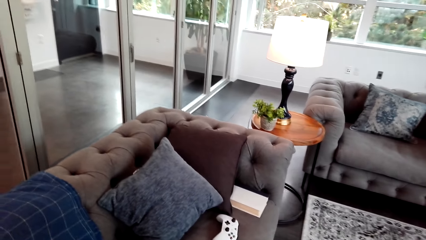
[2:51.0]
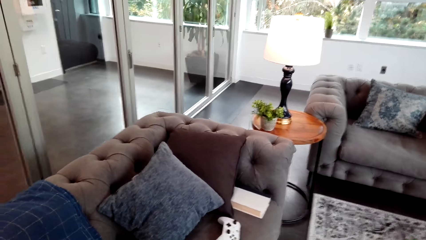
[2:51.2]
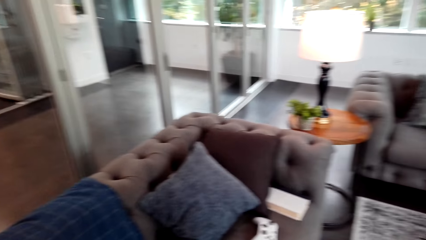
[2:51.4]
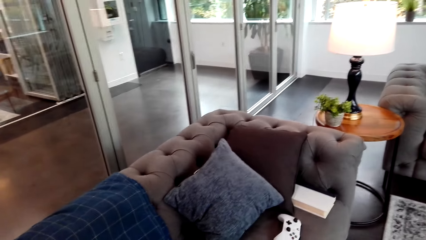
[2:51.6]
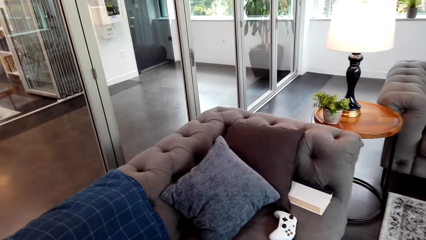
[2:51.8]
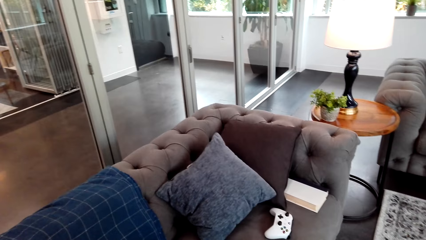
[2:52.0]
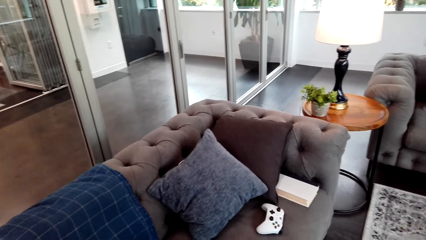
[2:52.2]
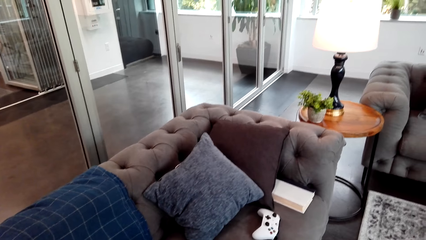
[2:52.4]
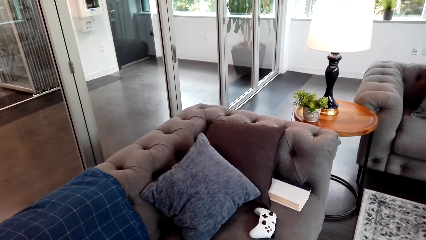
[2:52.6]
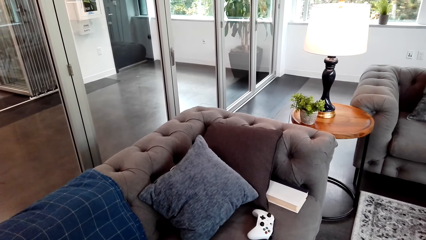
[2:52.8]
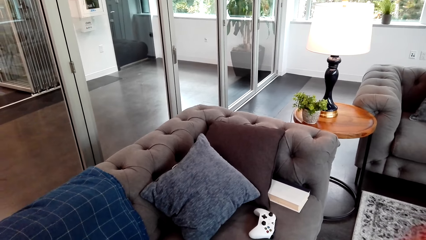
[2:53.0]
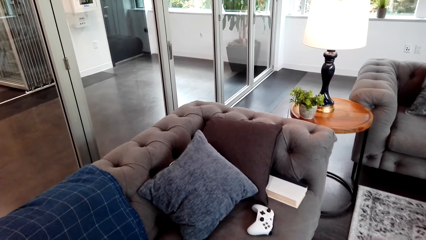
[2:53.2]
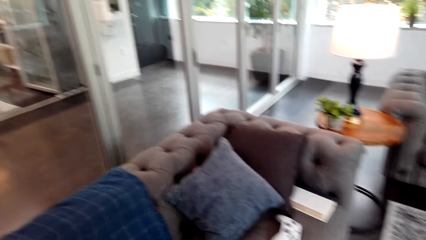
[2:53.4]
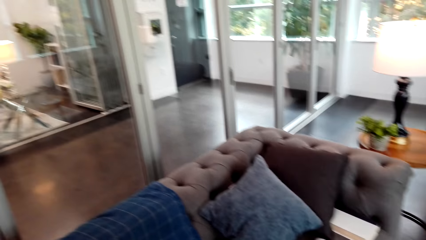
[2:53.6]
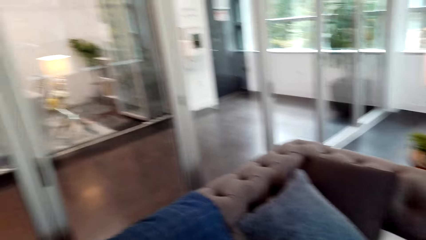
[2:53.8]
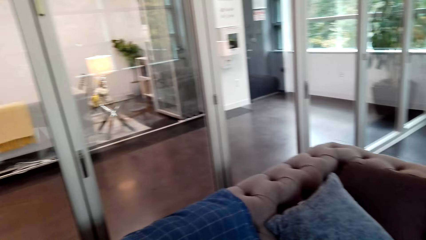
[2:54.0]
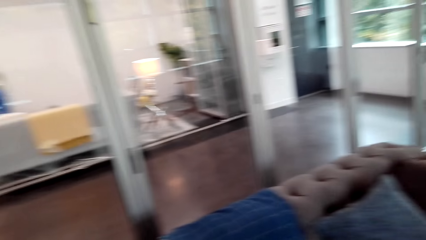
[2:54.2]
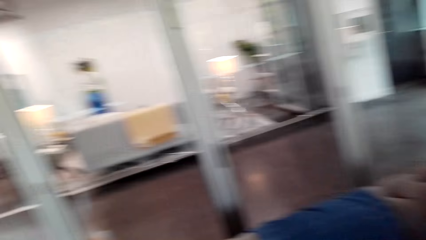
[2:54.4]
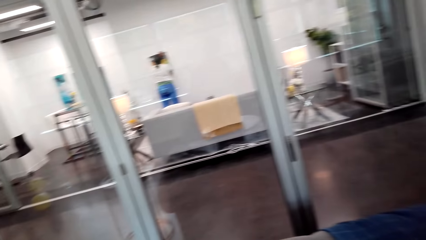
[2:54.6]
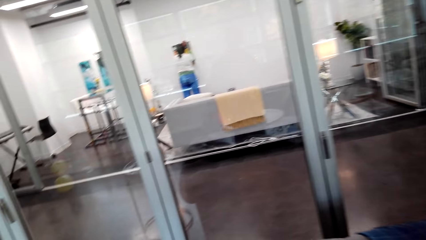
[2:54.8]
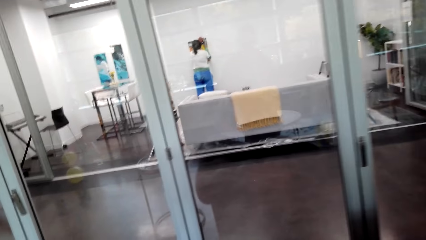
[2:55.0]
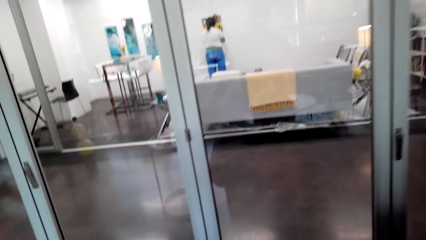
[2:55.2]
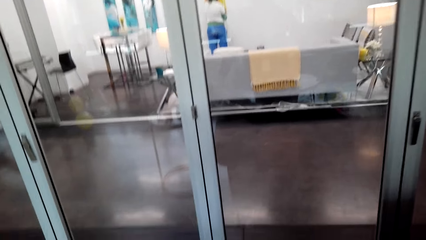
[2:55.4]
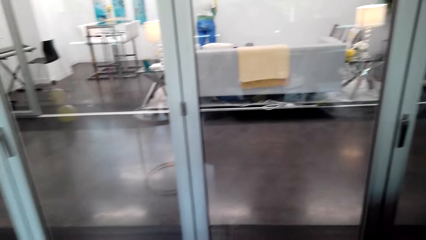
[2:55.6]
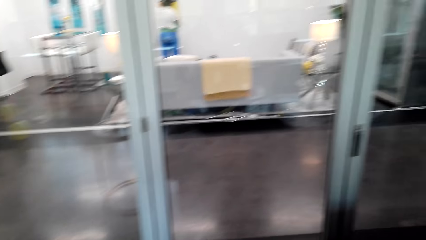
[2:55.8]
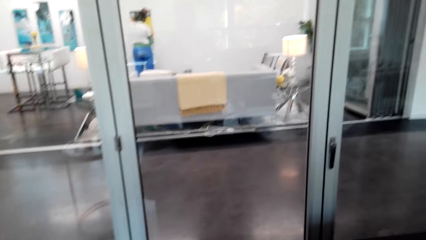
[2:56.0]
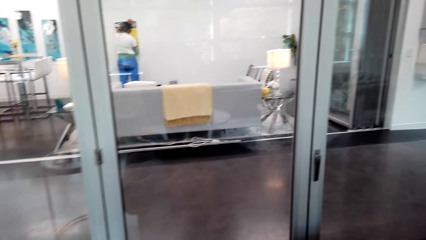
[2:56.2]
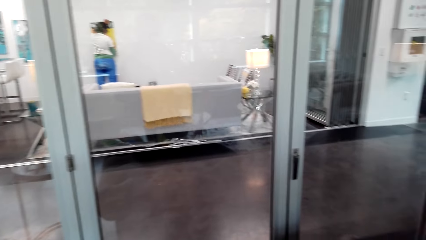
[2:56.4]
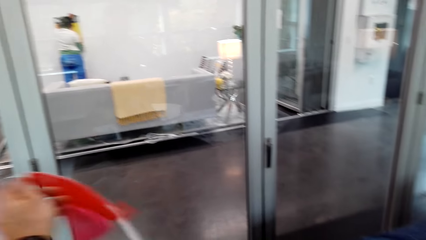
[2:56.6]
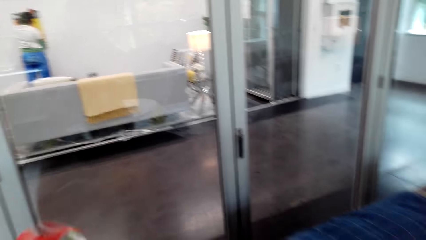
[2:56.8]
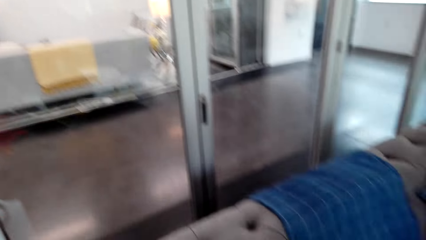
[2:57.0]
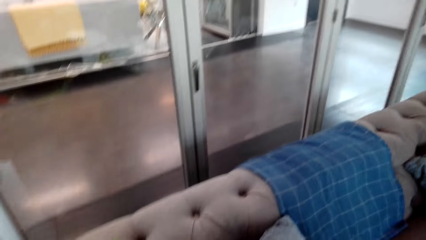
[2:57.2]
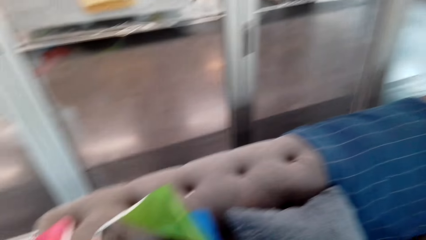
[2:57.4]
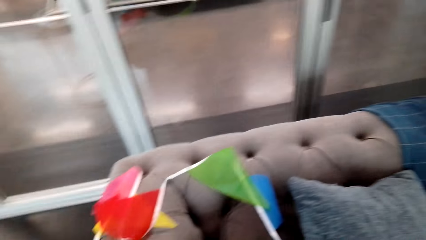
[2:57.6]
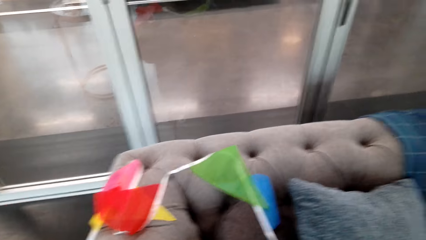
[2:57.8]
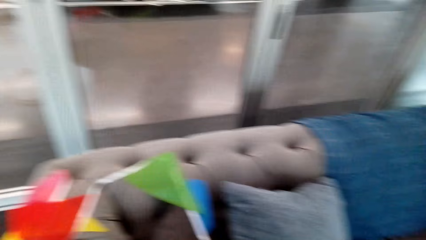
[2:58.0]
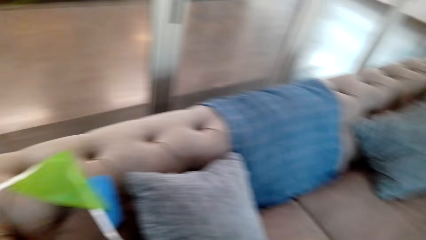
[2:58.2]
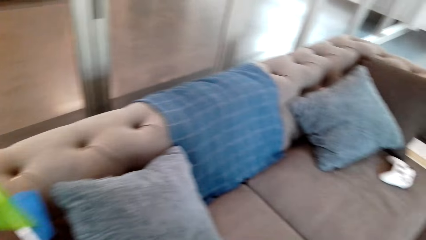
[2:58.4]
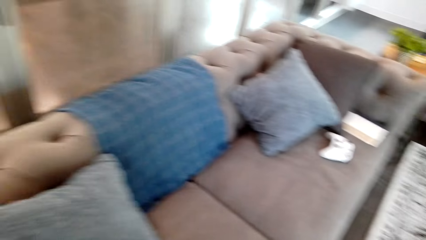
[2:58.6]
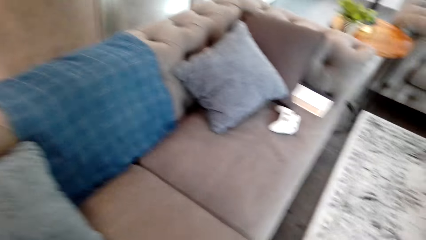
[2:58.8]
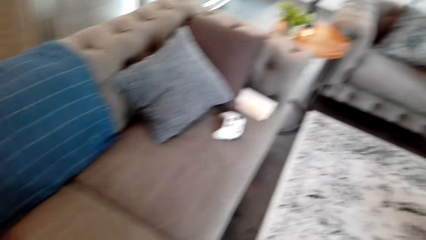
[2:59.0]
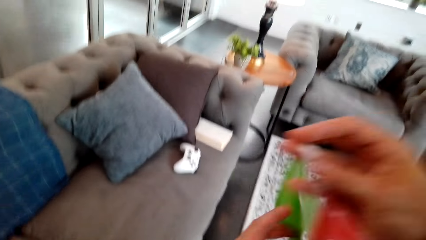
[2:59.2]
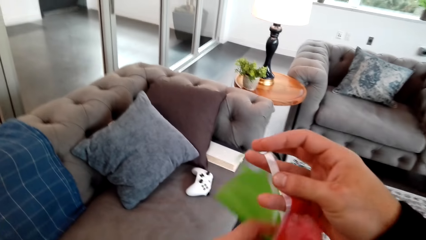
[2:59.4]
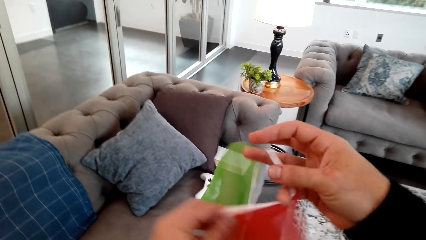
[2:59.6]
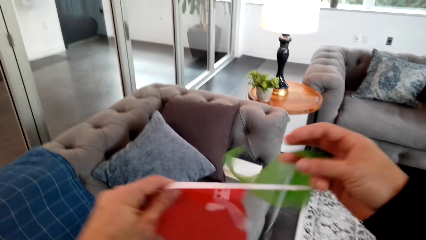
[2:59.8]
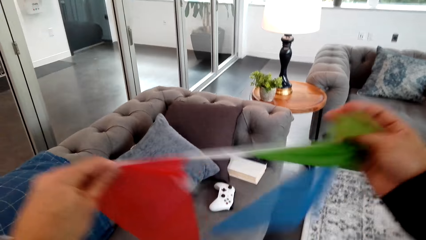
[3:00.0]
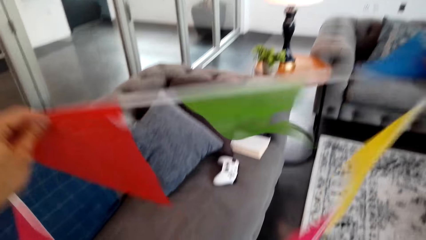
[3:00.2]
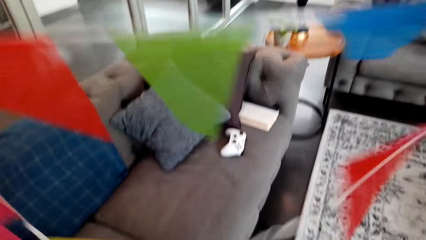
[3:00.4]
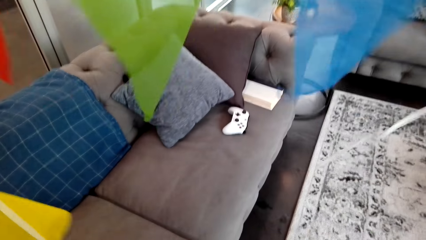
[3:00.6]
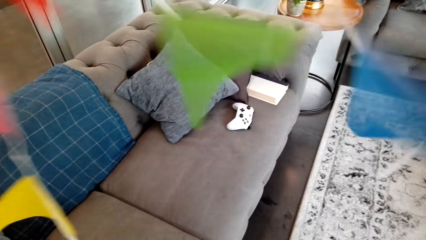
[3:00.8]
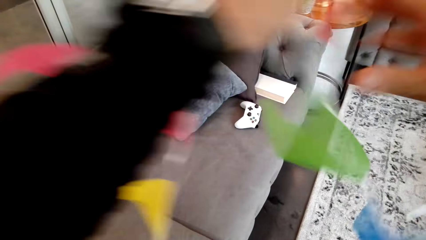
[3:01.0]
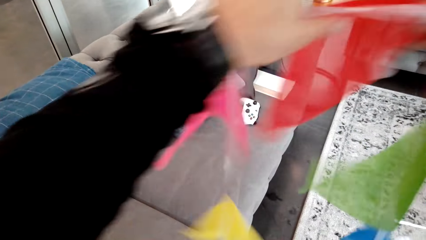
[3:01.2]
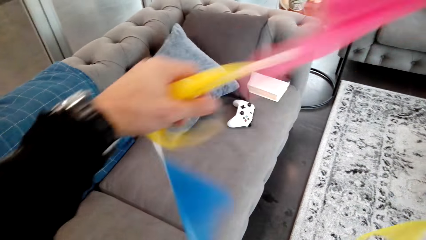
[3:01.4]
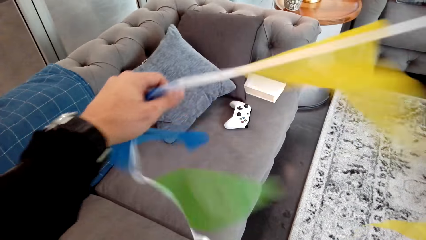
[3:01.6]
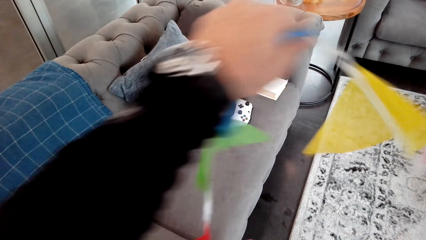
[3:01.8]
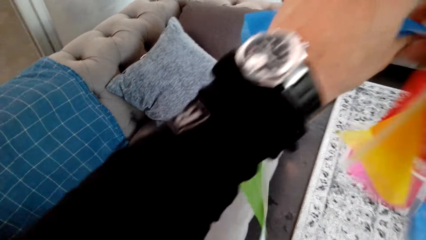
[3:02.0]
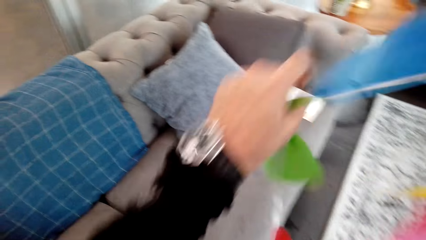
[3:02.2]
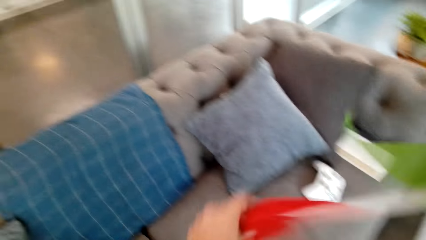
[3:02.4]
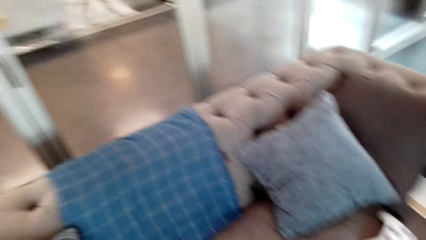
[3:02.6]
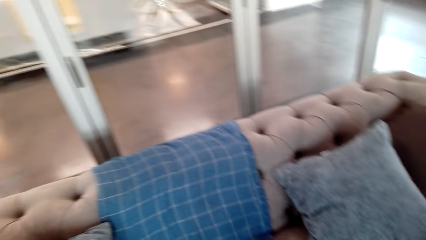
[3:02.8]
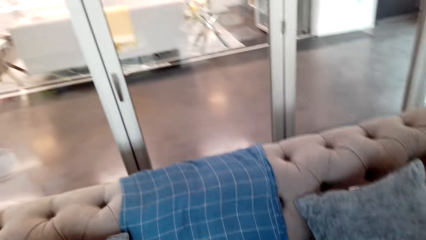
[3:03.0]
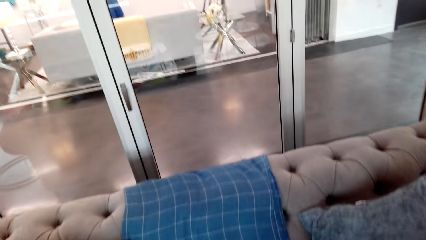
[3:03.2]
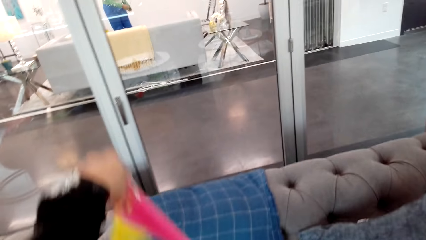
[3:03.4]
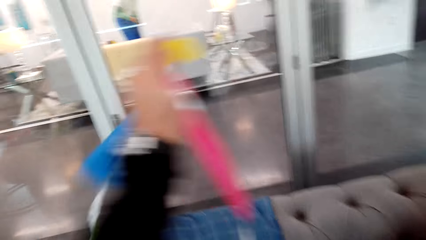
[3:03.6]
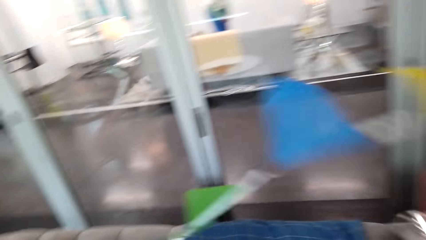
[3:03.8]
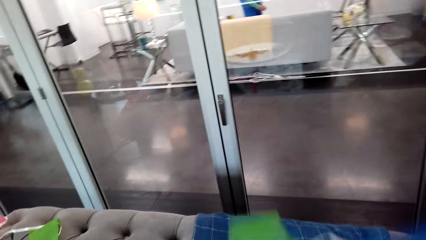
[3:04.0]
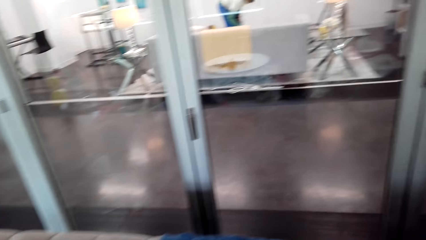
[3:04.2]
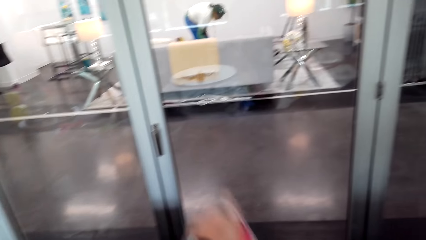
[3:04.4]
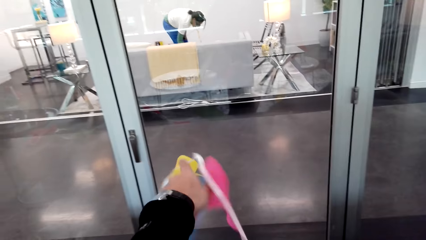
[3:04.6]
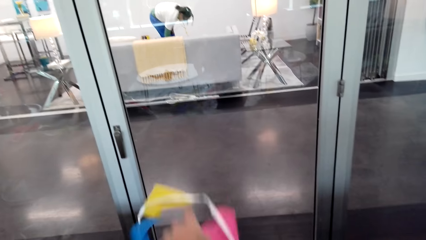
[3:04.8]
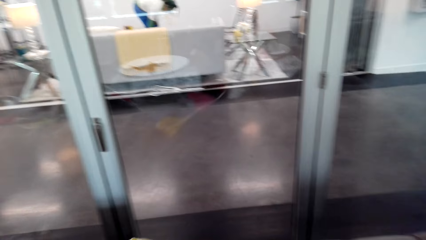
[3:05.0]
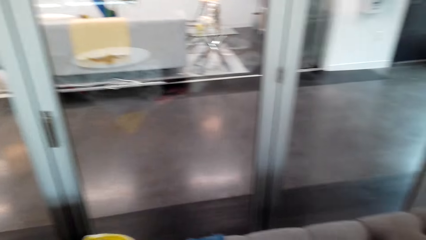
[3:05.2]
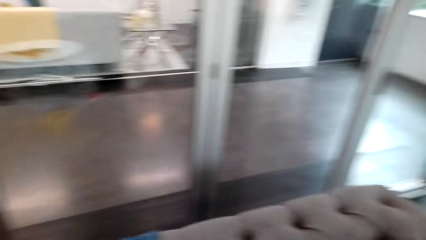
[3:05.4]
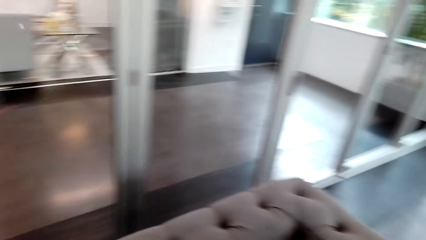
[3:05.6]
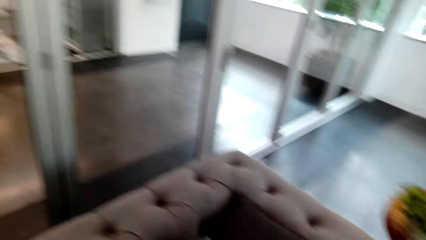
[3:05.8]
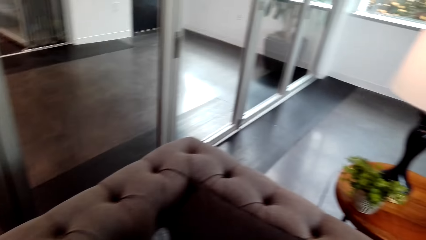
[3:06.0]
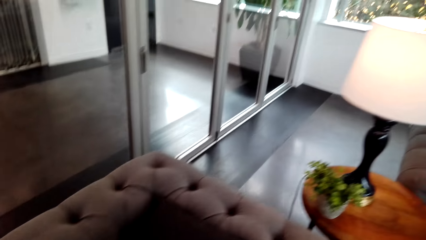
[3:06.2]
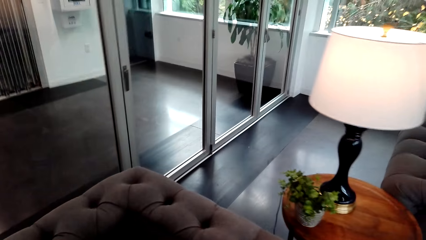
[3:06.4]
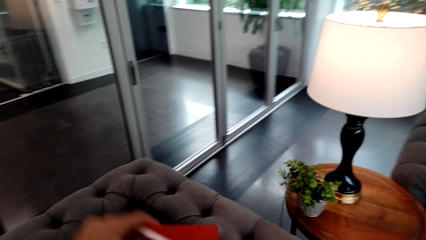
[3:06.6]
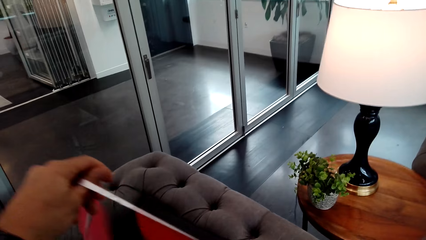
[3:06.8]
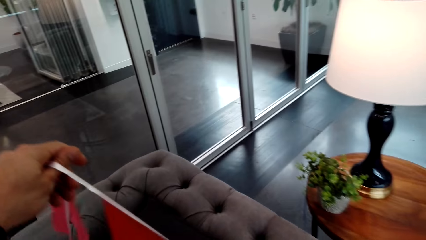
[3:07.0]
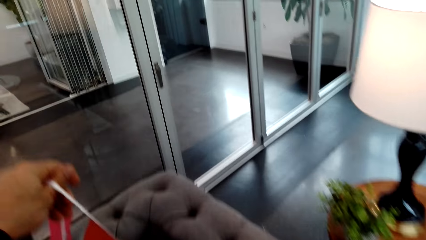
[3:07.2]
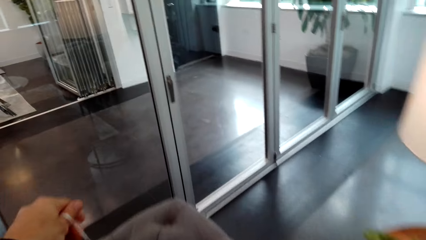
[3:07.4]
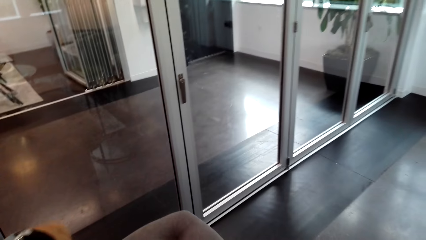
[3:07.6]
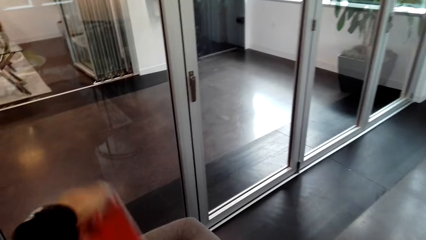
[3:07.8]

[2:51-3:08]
The camera wearer looks around. They decorate the chair with decorating flags. They straighten the decorating flags. They unfold decorative ribbon triangles. They decorate the chair with the decorating flags.
